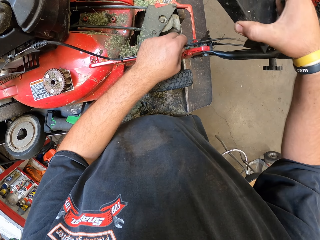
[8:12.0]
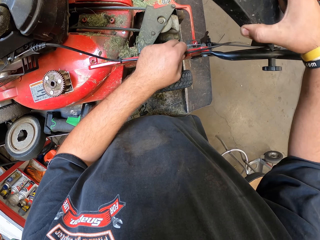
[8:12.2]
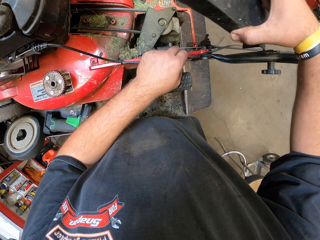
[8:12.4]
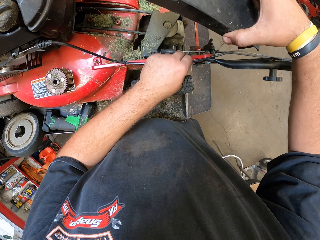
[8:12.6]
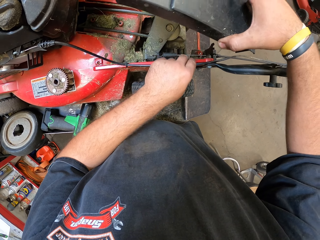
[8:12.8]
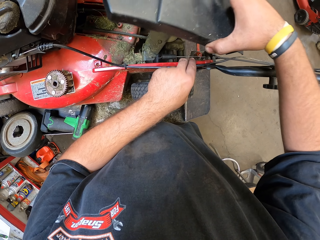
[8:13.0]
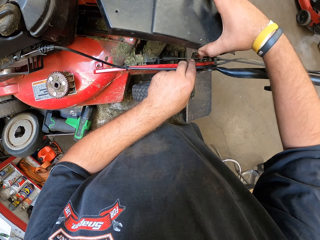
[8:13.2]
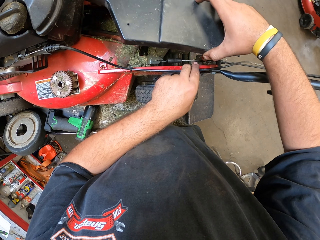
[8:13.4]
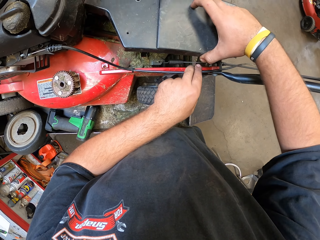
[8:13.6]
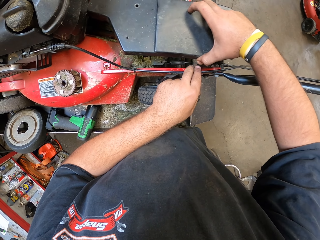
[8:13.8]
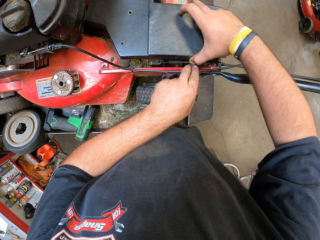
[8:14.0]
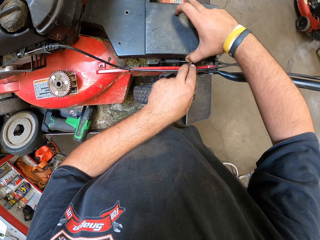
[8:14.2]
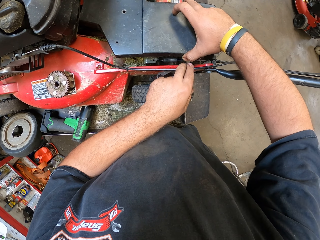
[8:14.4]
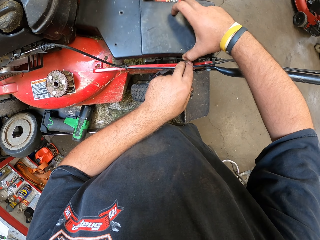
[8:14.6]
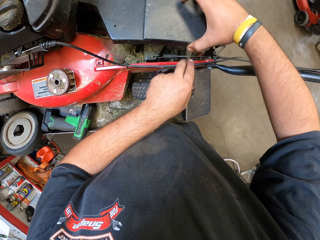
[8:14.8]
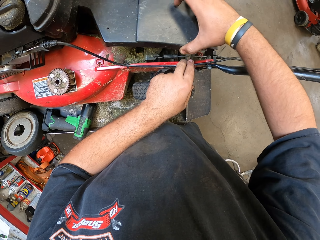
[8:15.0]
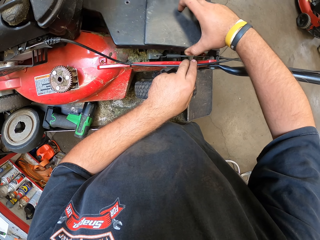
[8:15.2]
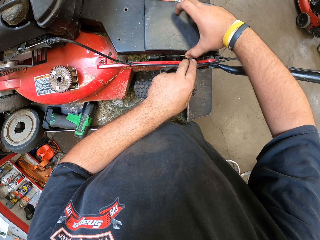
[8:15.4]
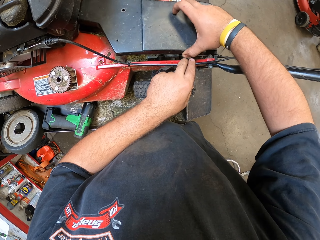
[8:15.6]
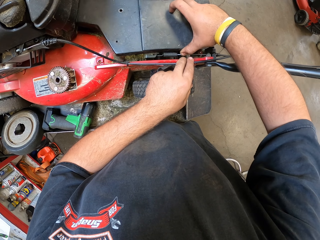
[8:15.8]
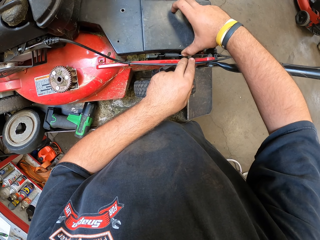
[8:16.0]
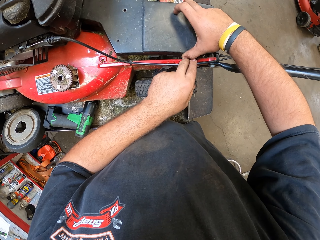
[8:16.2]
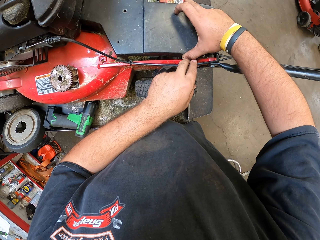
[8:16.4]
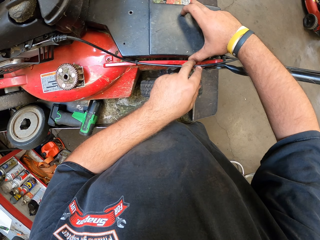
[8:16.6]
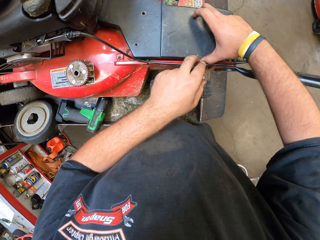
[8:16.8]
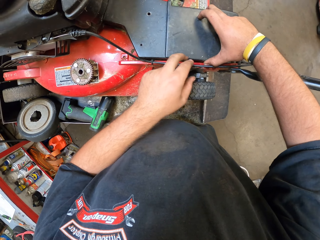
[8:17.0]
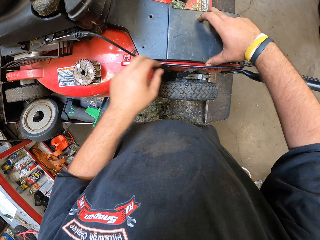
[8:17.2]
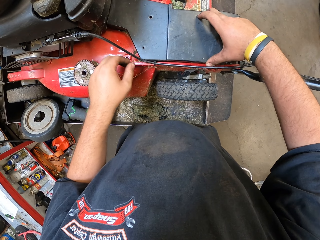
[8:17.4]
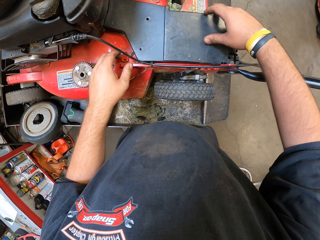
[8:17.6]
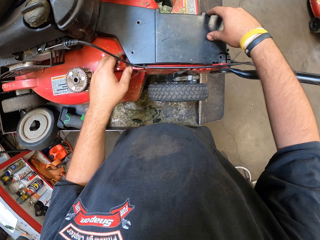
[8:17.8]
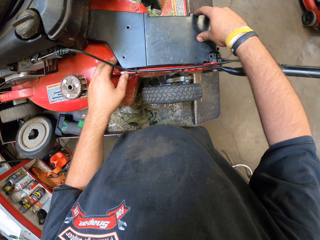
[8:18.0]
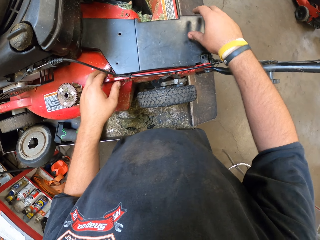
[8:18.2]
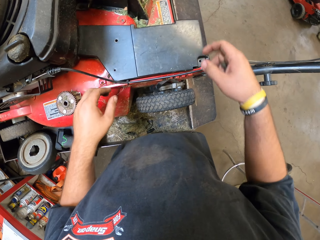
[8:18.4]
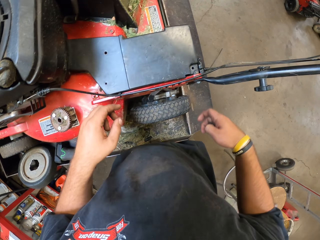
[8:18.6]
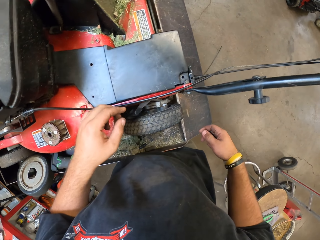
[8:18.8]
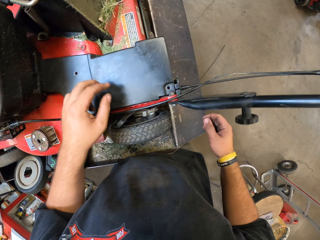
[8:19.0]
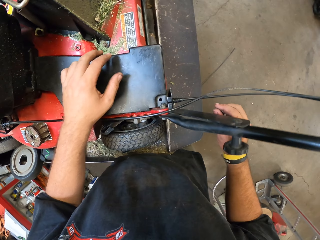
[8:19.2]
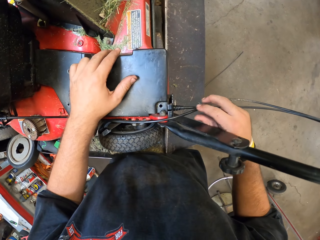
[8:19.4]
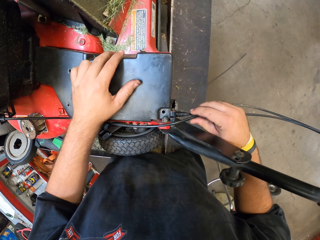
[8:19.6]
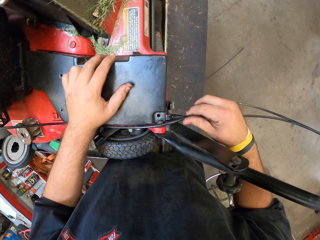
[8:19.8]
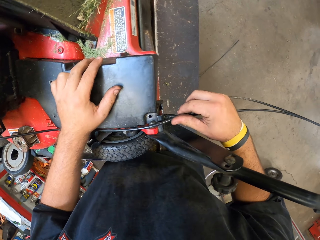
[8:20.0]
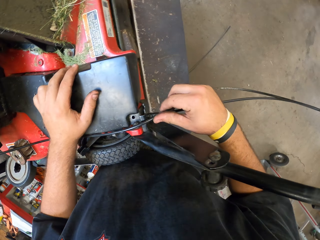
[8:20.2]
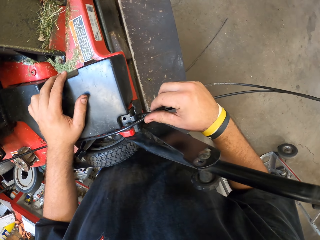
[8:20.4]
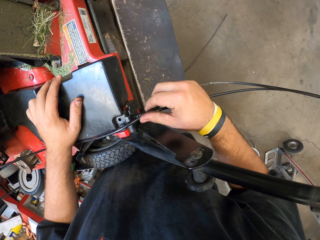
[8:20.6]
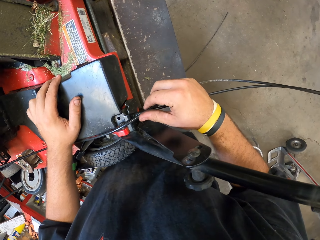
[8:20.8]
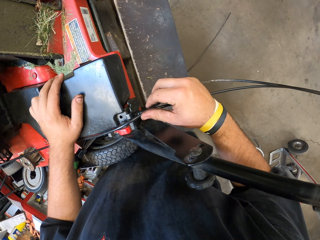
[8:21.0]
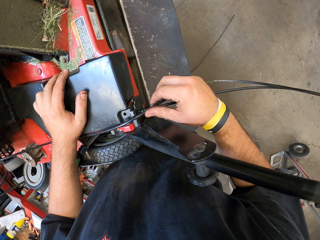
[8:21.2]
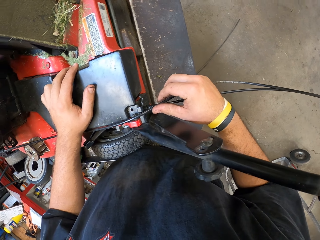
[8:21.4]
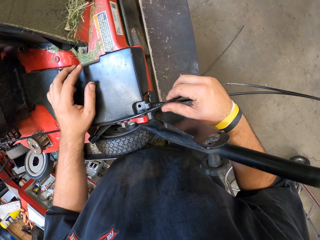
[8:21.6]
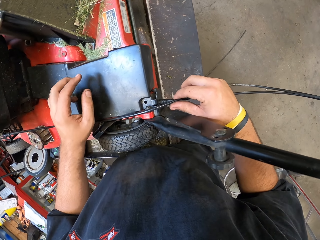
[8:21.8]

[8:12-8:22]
The camera wearer adjusts the cable with the left hand. They fix the front cover plate on the lawn mower with the right hand. They grab the cables with the right hand.

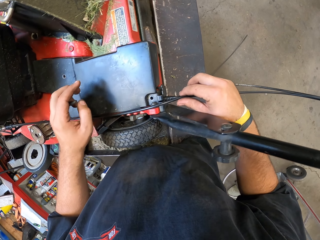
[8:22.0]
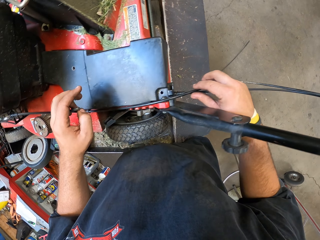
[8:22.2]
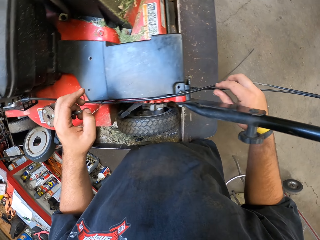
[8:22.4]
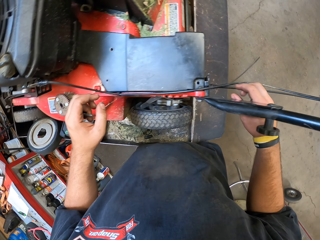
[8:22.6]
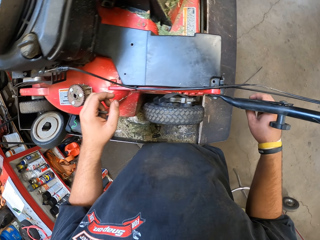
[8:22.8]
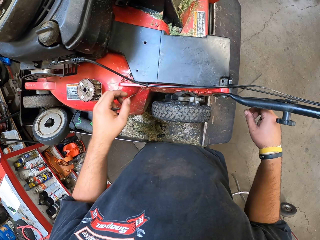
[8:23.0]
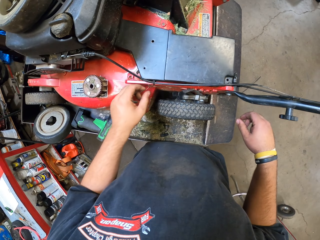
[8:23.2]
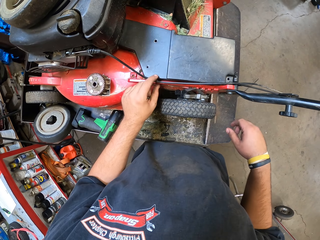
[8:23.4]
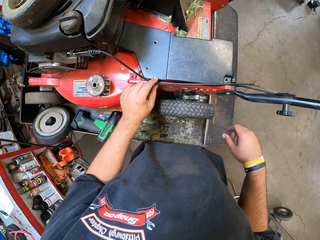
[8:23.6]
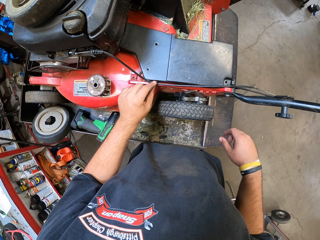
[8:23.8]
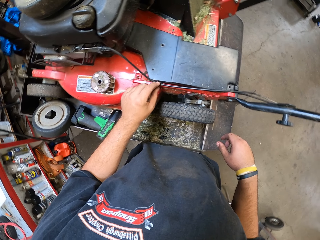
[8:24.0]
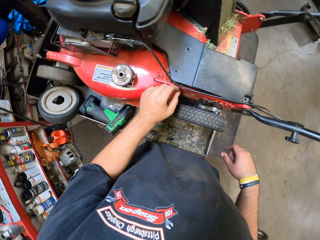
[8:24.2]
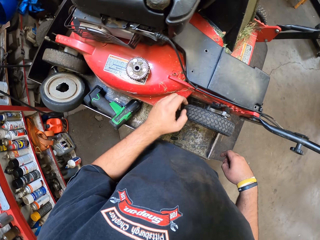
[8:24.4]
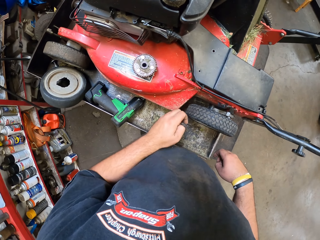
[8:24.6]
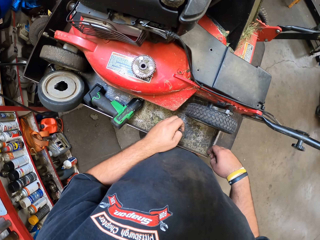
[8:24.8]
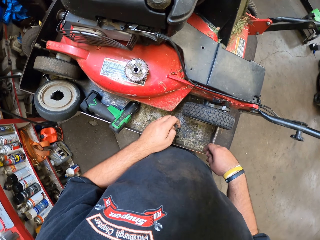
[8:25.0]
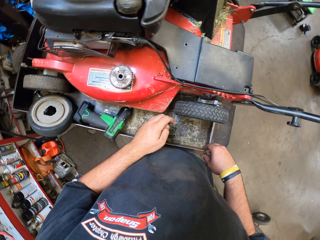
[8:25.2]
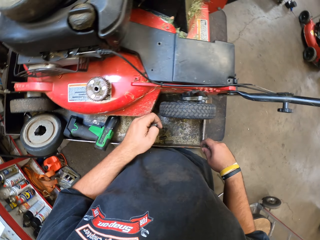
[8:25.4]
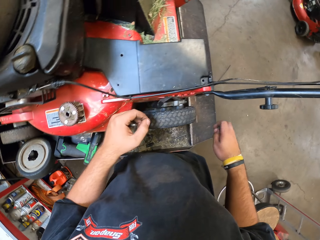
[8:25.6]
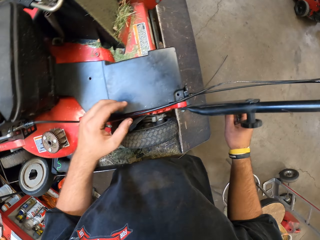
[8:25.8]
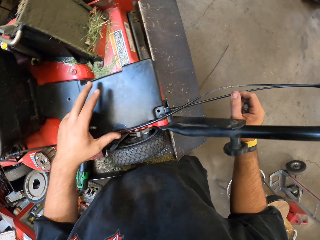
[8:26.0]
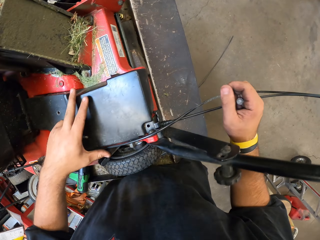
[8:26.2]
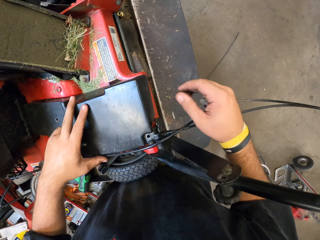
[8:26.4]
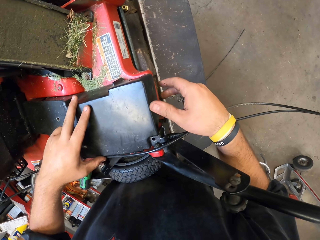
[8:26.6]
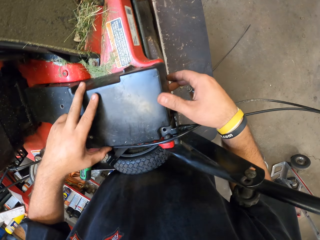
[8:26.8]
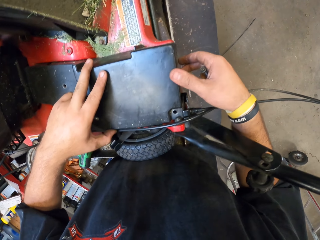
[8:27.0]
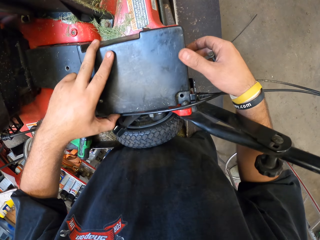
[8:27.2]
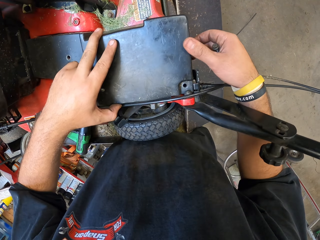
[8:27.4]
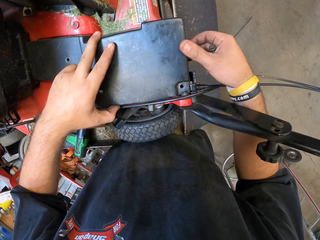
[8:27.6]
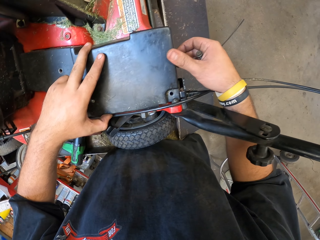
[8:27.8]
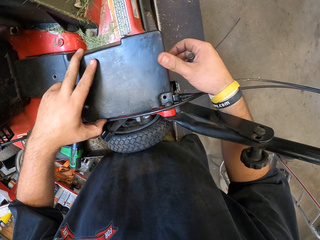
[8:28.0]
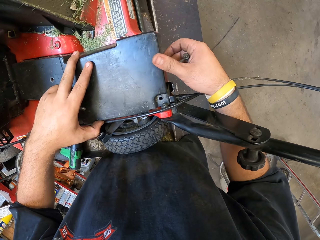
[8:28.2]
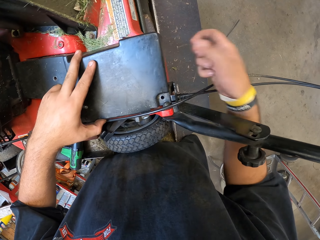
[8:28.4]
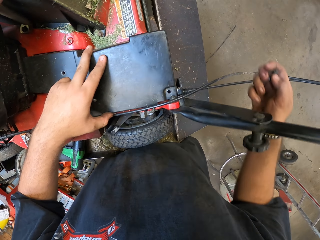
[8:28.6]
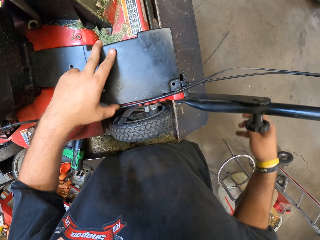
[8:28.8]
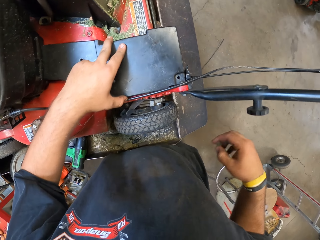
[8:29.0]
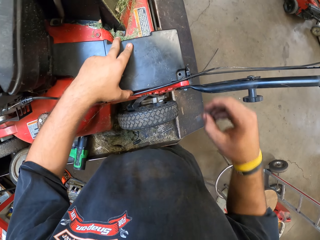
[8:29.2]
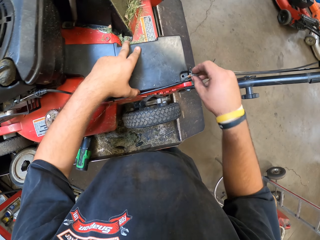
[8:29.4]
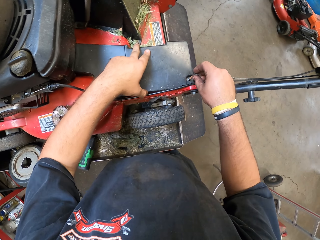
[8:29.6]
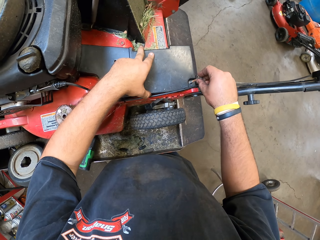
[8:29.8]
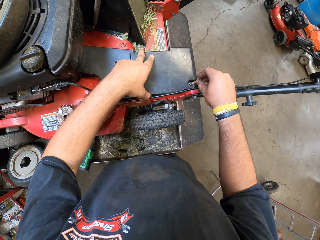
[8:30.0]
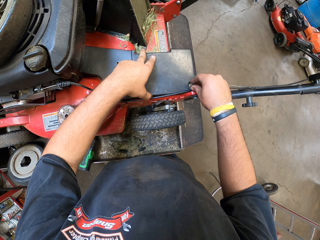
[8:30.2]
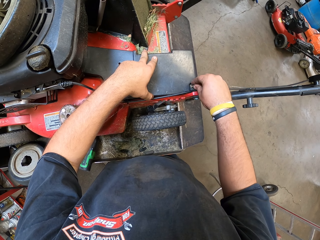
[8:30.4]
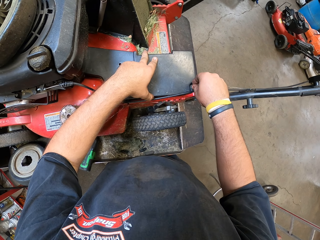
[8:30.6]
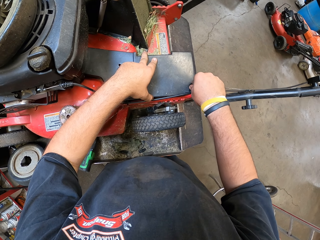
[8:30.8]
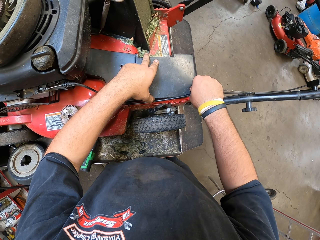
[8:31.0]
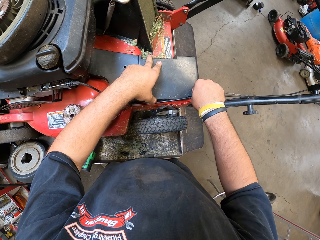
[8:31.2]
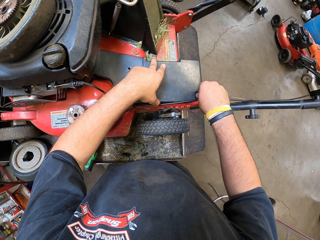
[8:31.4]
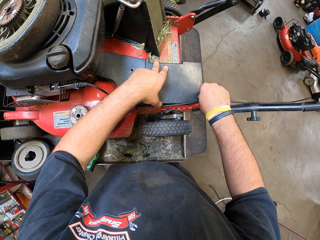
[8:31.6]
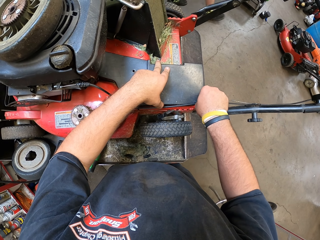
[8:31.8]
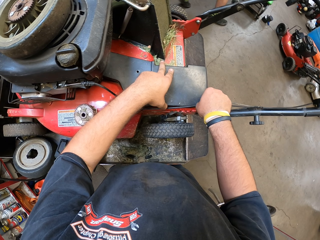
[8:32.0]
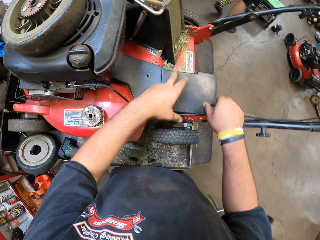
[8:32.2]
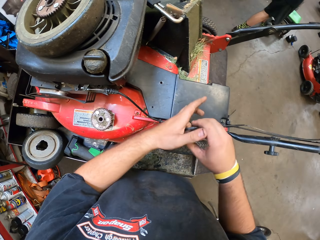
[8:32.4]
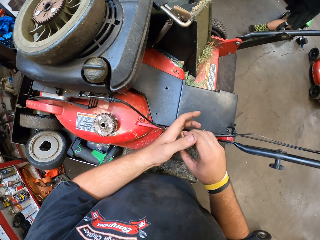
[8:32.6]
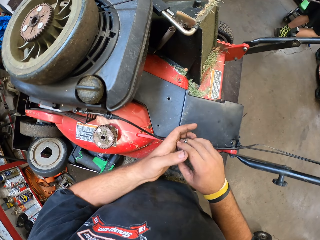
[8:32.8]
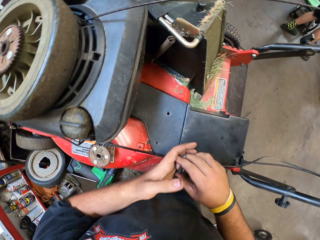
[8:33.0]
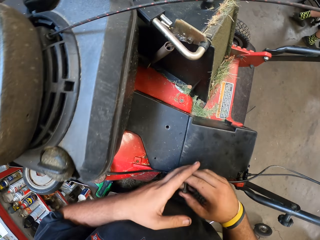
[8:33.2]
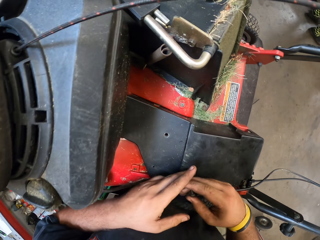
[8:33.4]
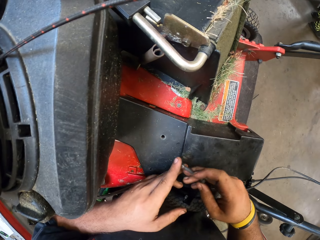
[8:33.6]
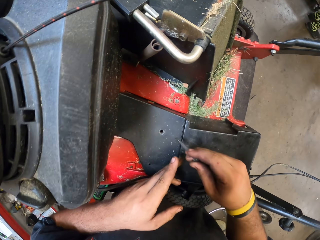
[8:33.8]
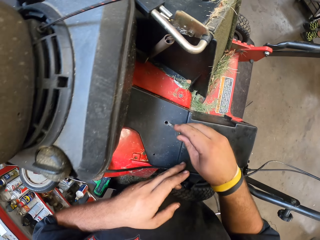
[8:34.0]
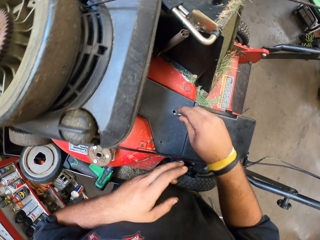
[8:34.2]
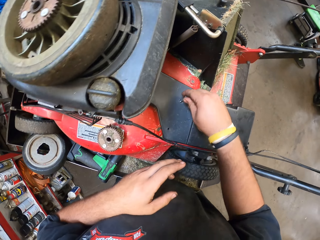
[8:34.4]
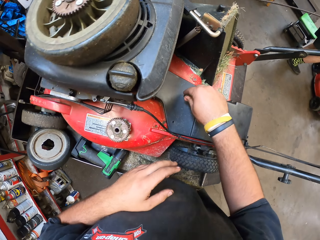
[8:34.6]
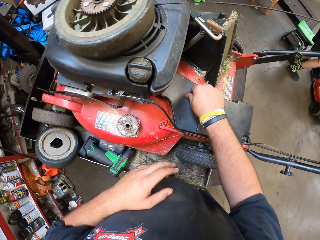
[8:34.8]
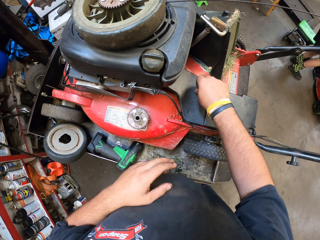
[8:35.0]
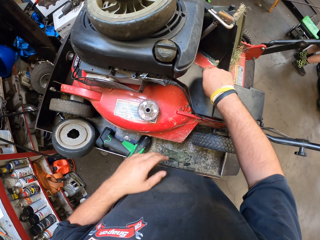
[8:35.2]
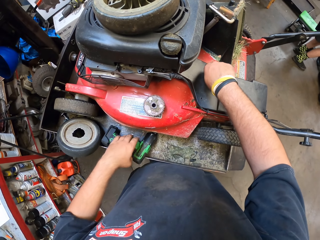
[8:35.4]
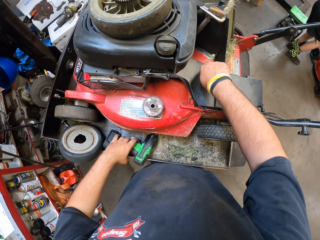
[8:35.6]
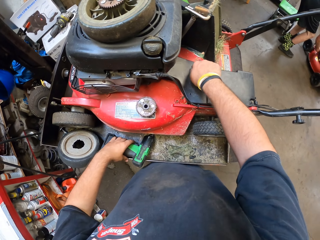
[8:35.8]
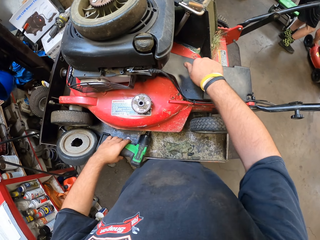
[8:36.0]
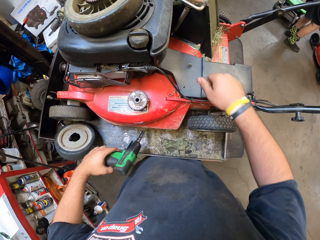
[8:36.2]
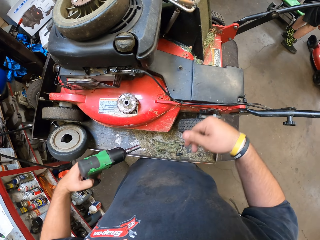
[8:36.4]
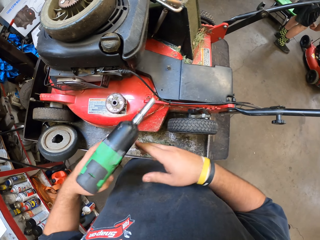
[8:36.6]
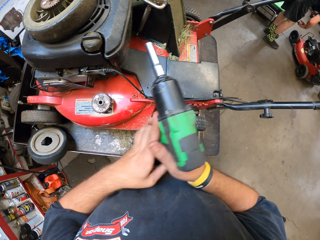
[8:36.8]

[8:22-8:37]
The camera wearer touches the wire. They examine the cover with the left hand and stare at the cover. They touch the wire again. They hold the cover with both hands. They touch the front cover plate of the lawn mower. They remove the right hand from the cover. They put the bolts in the cover holes with the right hand. A person walks around. The camera wearer picks up a bolt in the left hand with the right hand. They put the bolts in the cover holes with the right hand. They pick up a nut gun or impact driver with the left hand.
